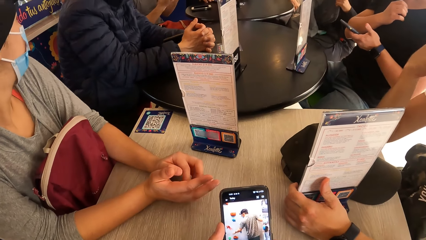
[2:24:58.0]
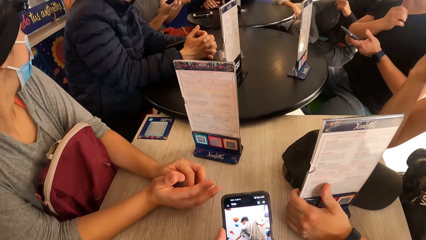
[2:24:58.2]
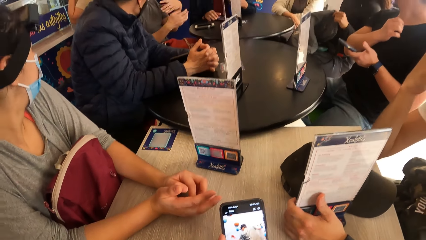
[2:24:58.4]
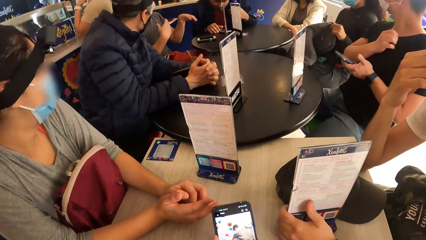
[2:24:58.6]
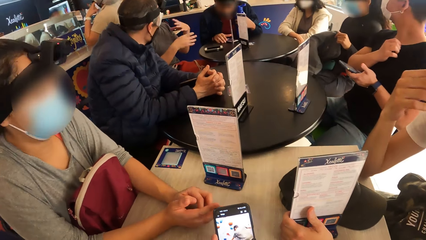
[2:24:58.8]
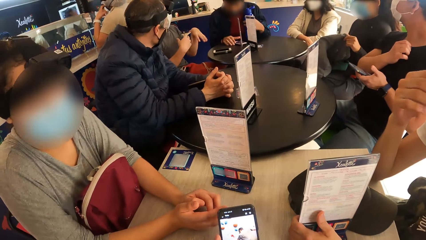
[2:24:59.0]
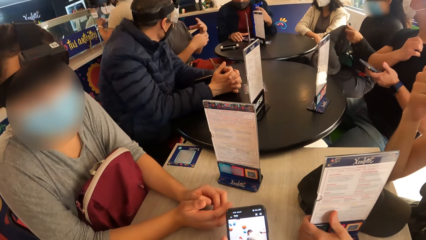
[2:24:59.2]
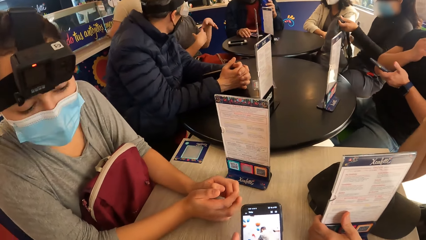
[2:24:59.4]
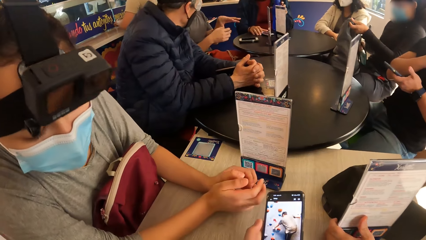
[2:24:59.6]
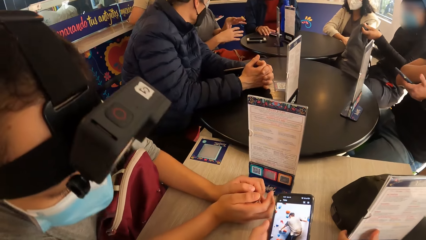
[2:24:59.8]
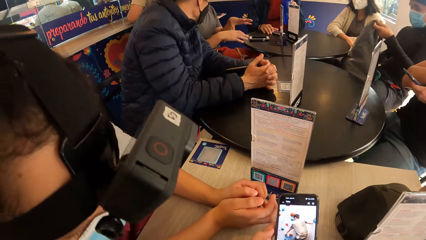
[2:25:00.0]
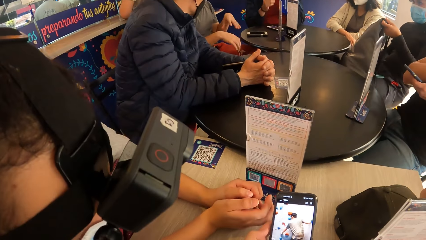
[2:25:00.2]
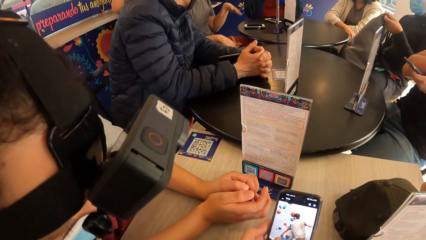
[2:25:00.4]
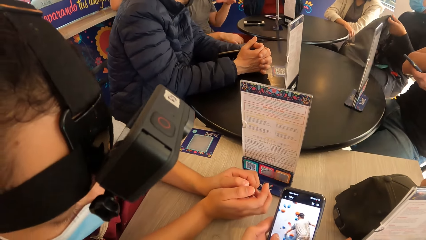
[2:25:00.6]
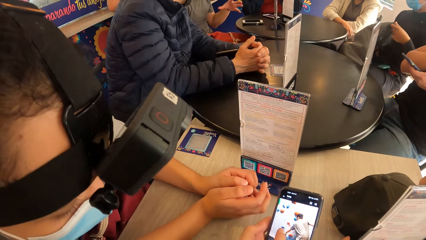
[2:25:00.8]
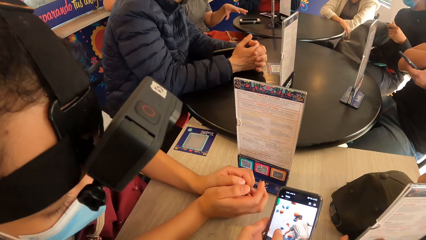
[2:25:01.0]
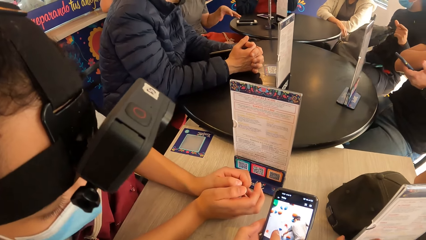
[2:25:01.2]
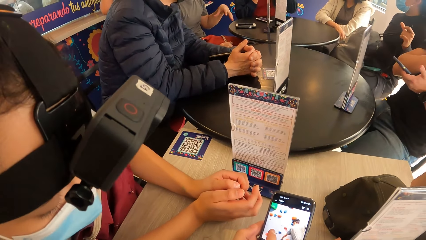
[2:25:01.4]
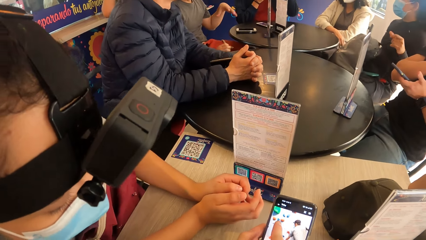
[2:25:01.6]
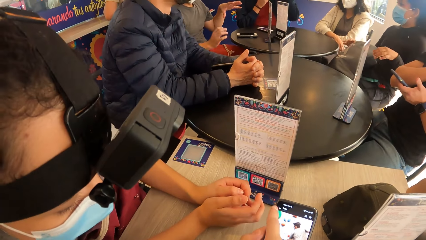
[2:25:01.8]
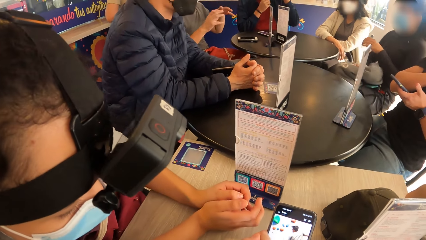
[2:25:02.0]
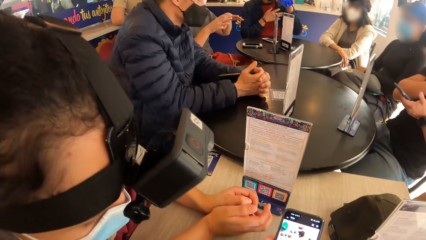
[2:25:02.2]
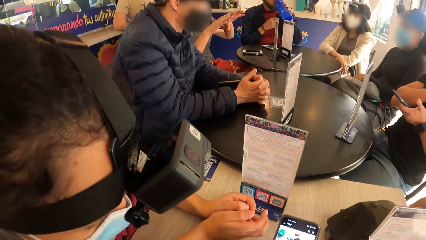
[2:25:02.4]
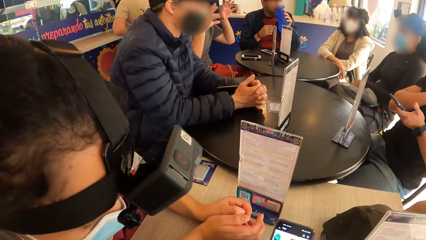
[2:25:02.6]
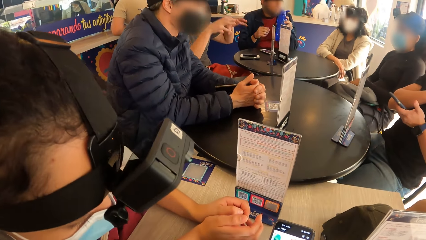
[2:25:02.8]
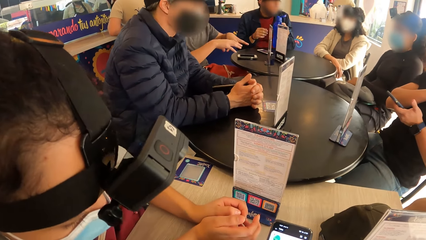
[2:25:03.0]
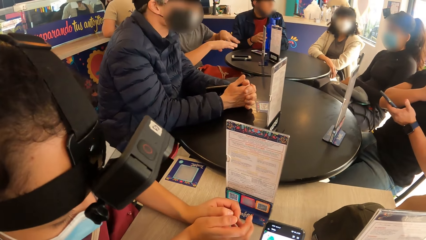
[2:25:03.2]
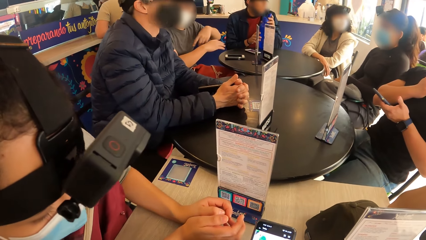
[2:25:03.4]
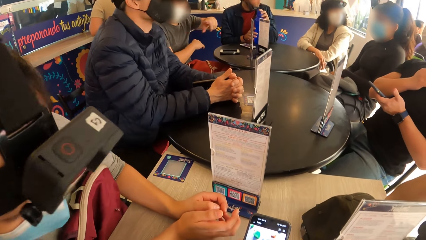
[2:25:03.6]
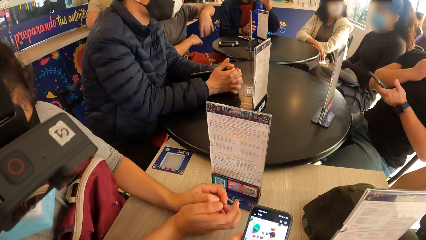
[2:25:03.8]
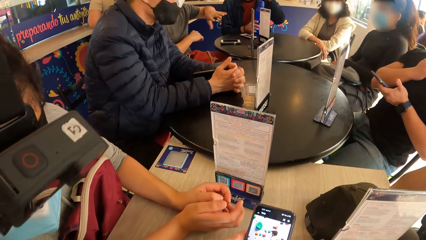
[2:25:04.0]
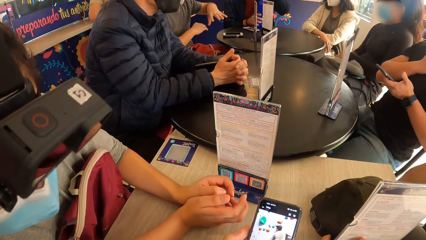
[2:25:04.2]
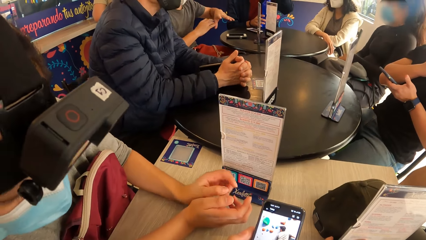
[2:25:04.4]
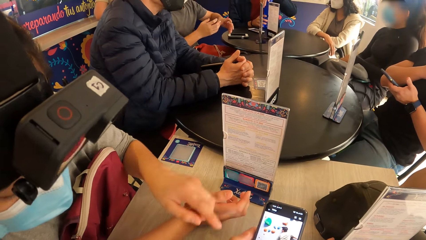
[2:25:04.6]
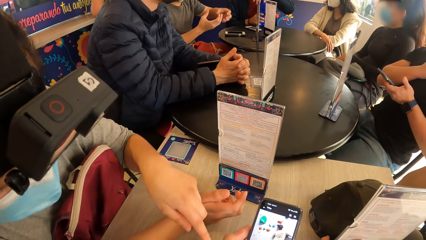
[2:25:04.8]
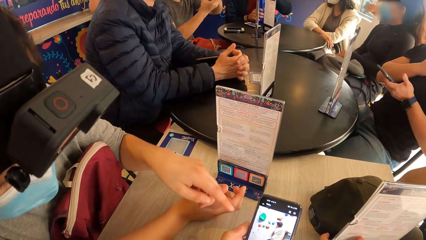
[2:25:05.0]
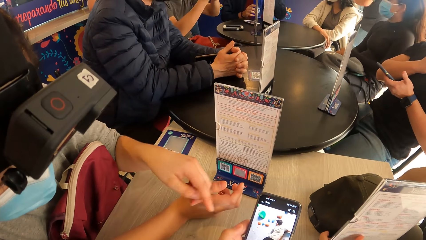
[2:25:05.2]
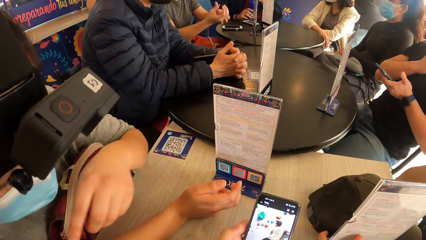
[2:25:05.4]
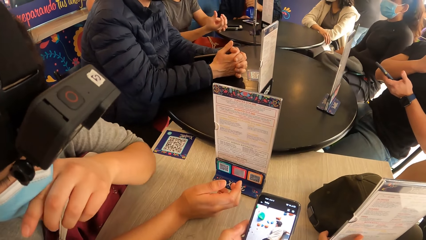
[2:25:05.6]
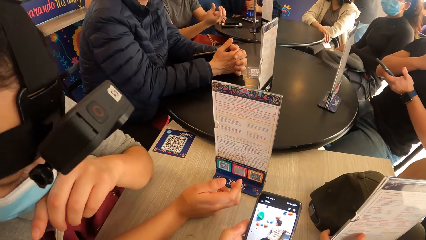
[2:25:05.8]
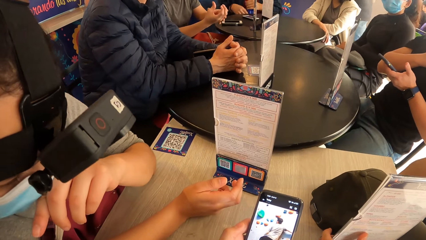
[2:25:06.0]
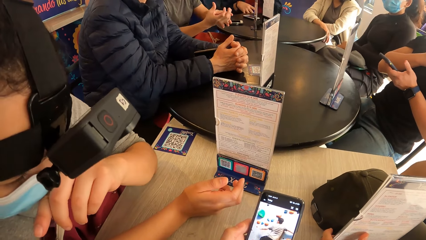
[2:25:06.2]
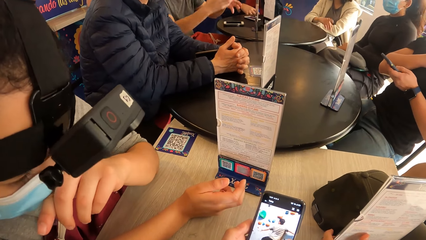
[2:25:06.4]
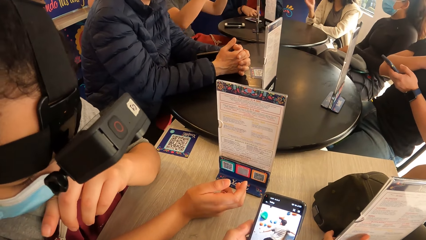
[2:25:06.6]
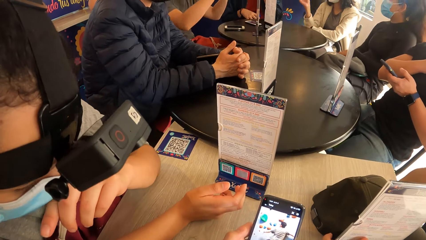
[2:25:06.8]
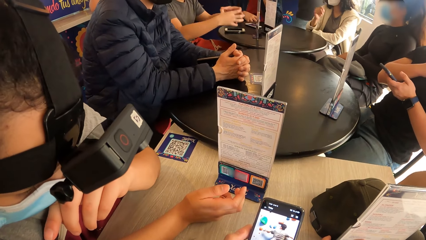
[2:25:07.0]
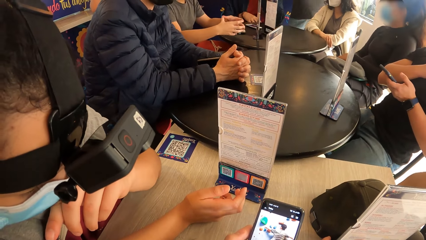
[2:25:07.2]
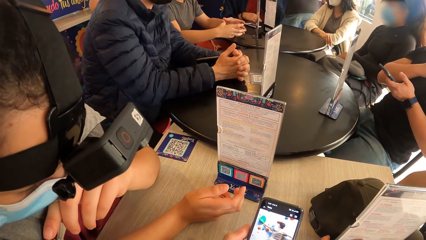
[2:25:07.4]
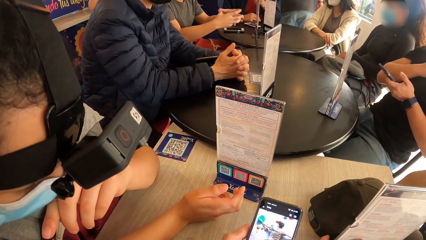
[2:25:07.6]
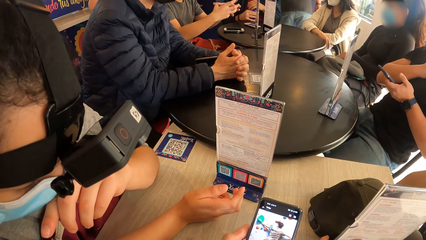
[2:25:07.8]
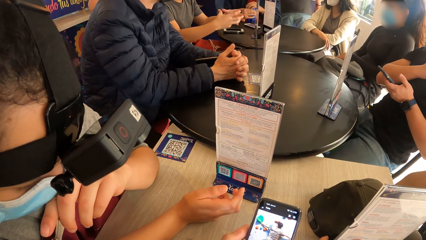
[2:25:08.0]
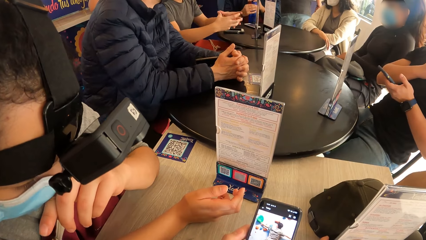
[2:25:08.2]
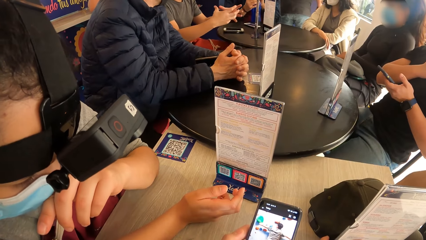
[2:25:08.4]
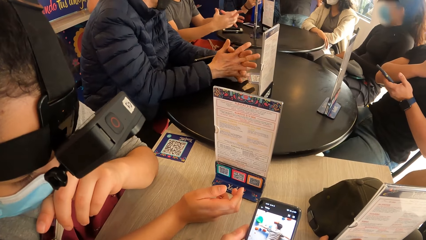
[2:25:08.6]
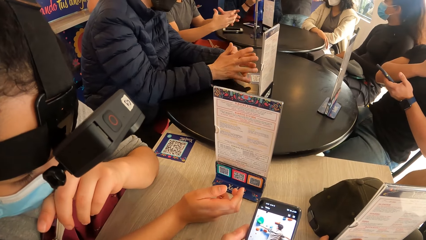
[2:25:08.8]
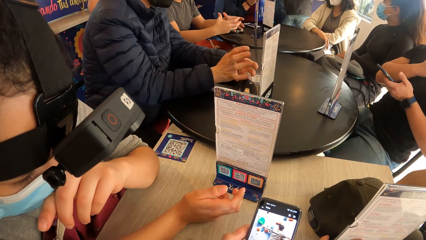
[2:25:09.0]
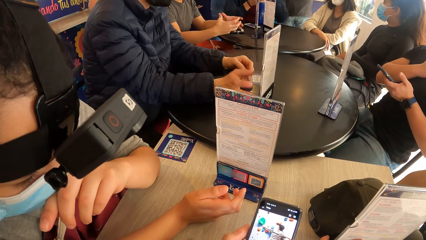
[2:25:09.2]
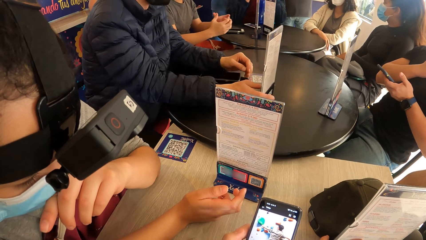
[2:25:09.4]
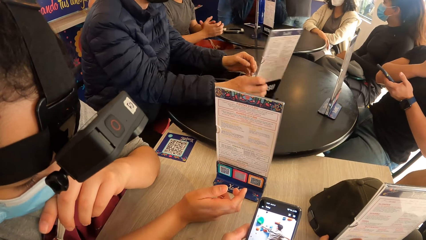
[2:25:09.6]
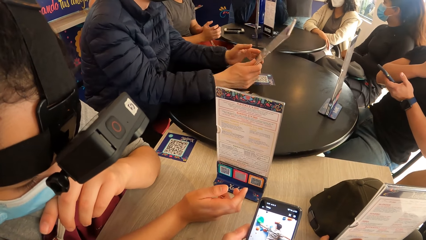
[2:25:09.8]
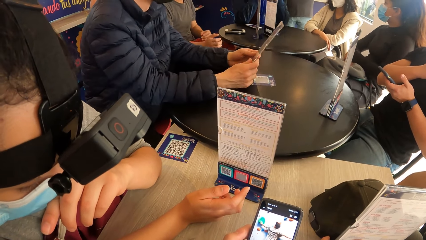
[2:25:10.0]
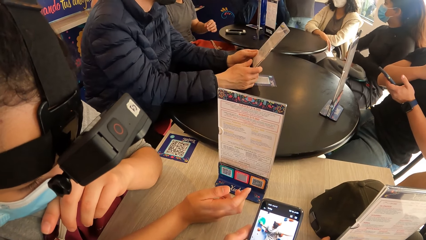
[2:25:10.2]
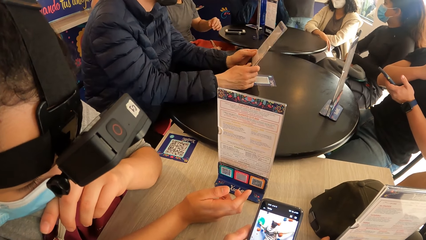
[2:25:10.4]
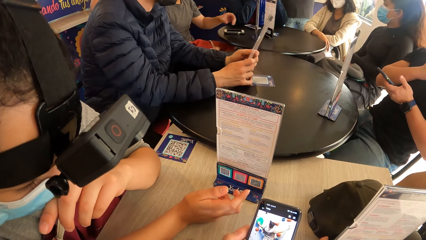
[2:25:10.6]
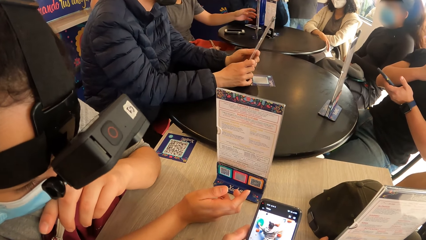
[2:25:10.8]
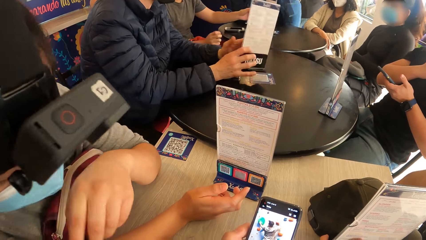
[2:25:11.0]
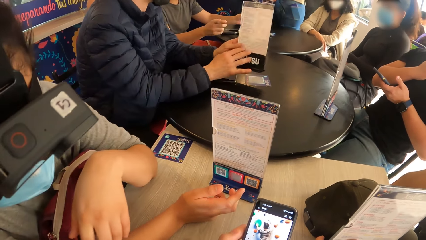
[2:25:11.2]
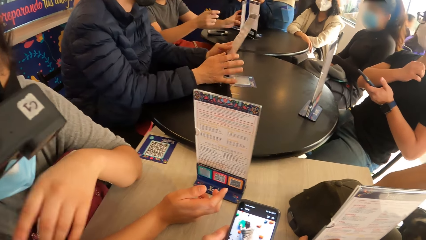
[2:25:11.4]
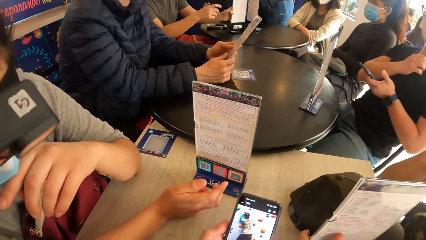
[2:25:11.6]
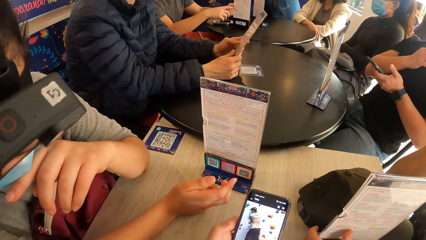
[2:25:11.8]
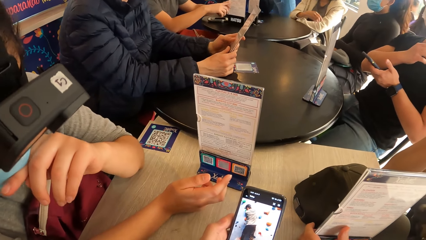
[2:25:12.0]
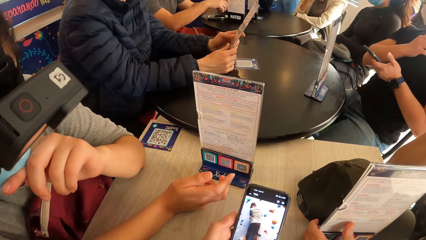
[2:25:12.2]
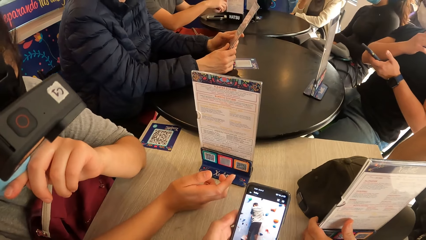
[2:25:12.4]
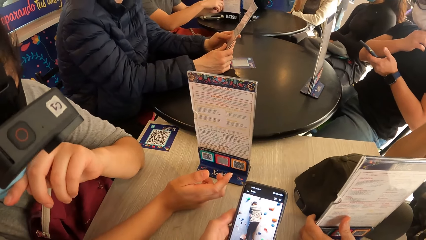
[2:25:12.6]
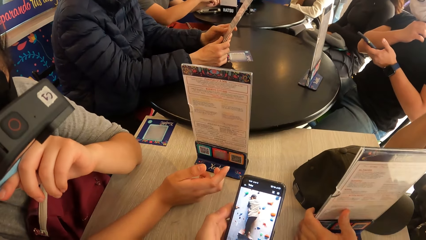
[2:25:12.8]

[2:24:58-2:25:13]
The woman looks at information on the phone in the camera wearer's hands. The camera wearer shows the woman a video. The woman converses with the camera wearer.
